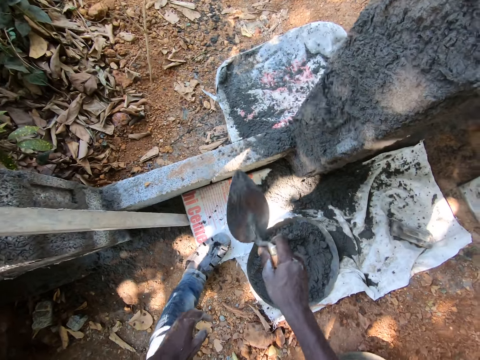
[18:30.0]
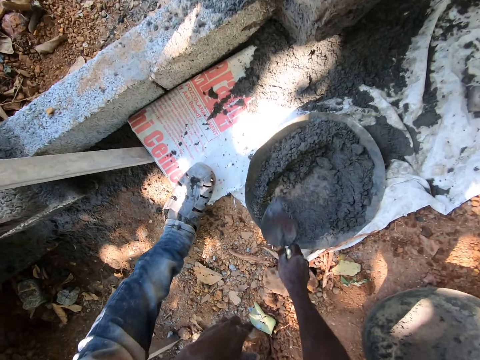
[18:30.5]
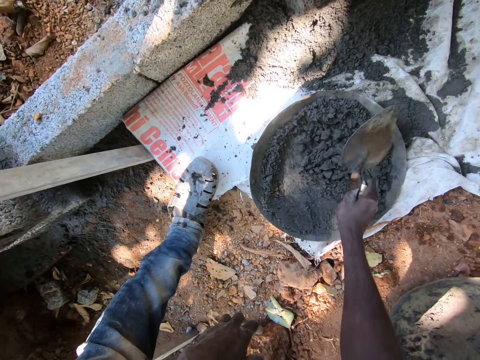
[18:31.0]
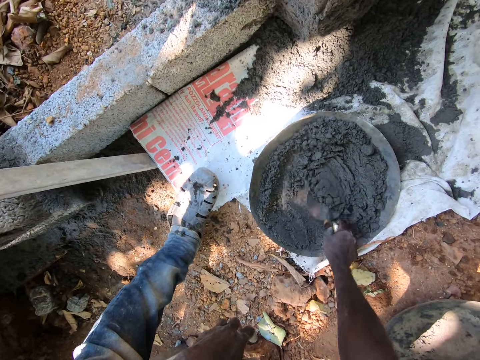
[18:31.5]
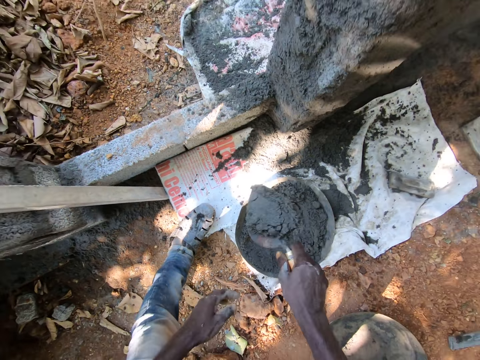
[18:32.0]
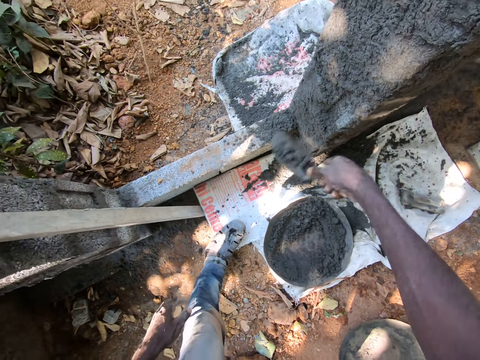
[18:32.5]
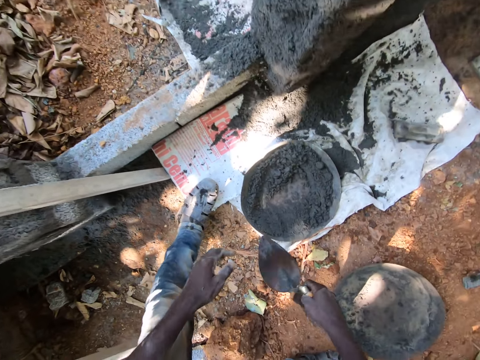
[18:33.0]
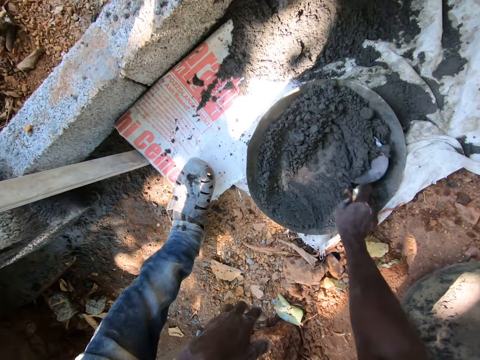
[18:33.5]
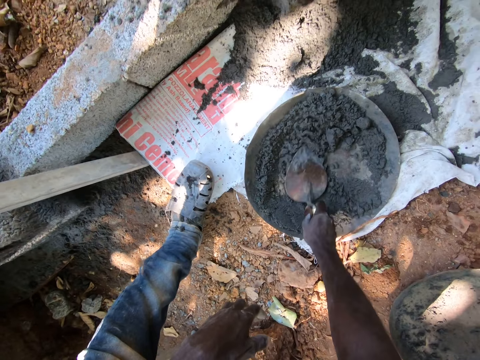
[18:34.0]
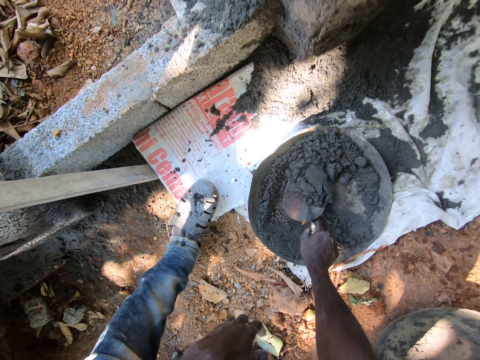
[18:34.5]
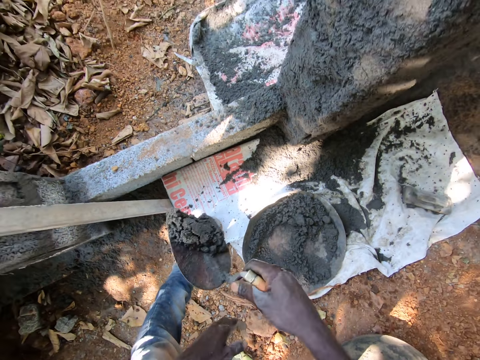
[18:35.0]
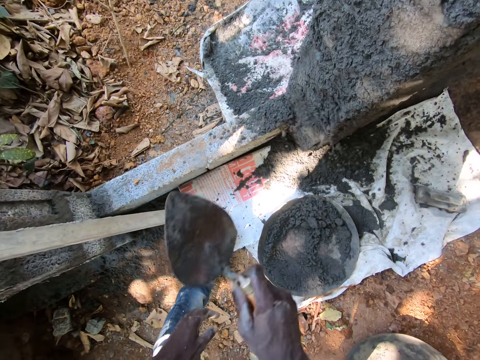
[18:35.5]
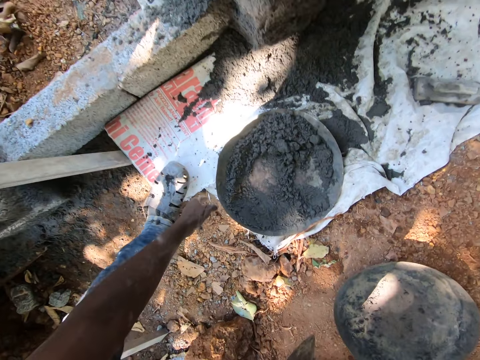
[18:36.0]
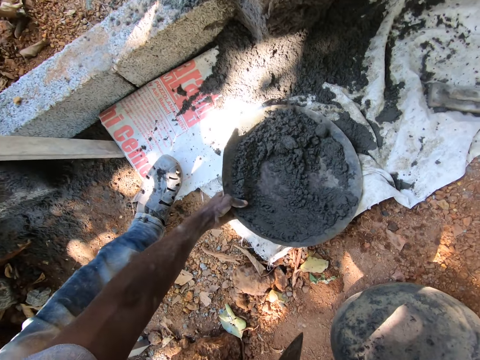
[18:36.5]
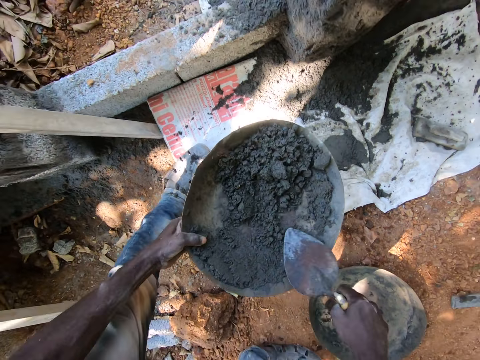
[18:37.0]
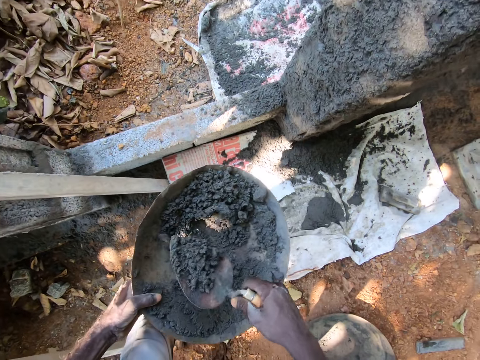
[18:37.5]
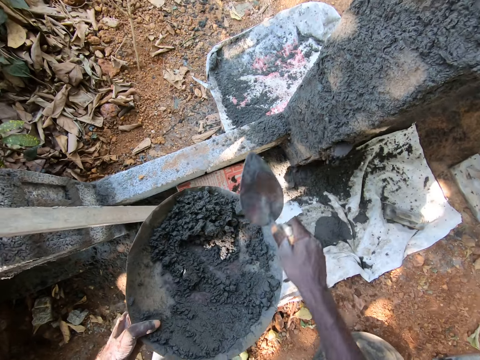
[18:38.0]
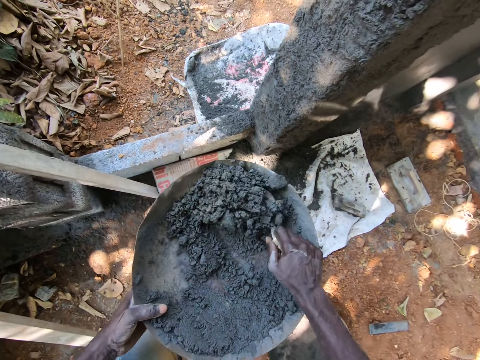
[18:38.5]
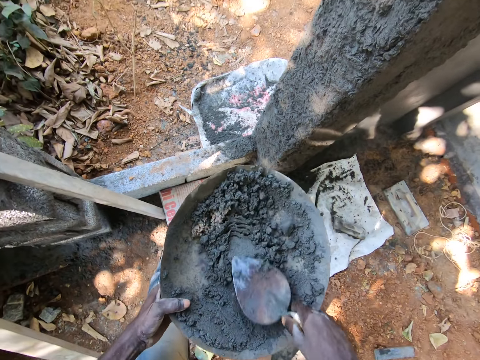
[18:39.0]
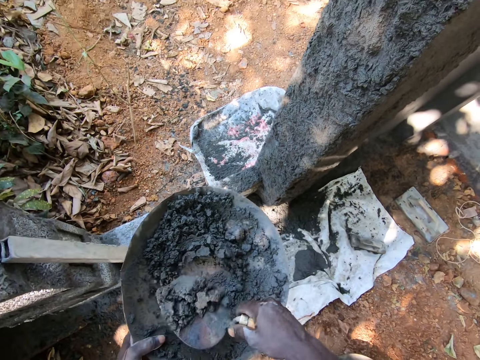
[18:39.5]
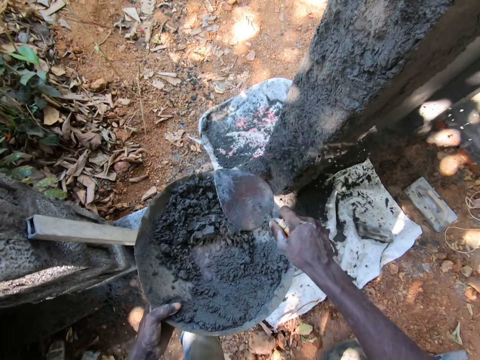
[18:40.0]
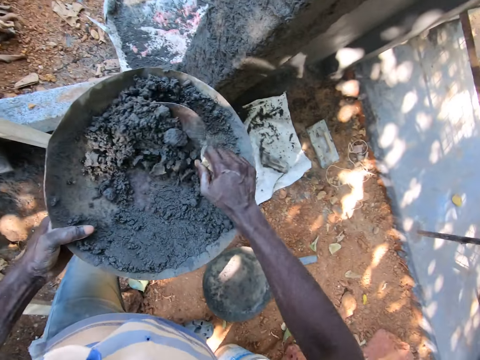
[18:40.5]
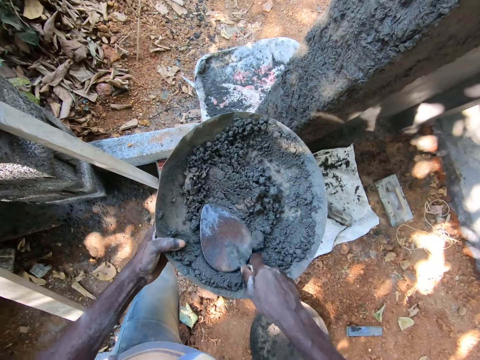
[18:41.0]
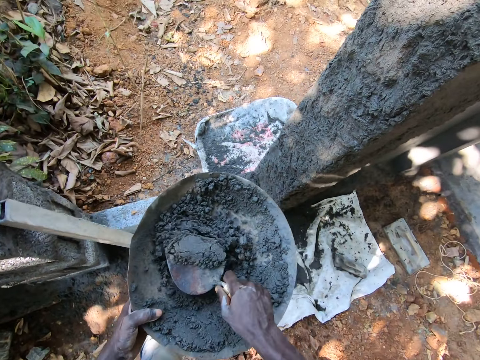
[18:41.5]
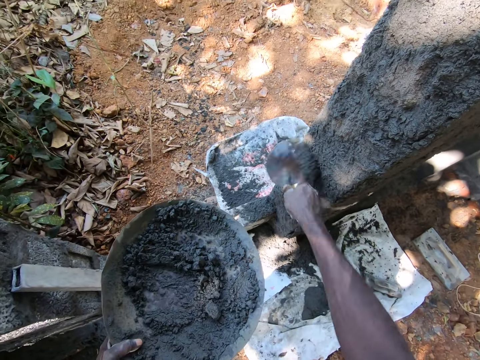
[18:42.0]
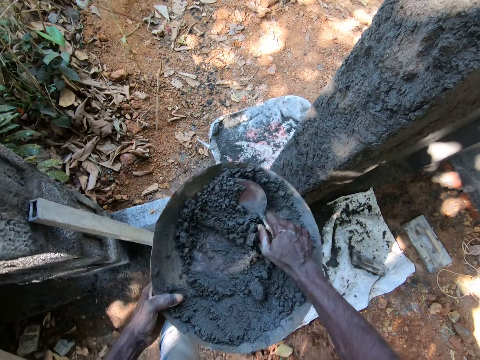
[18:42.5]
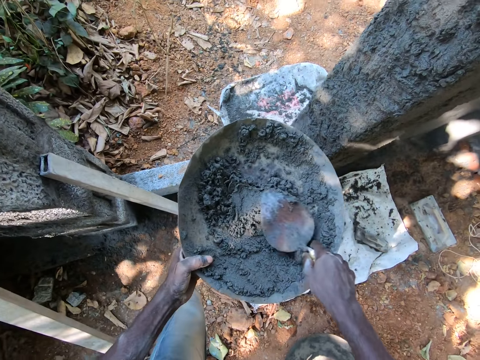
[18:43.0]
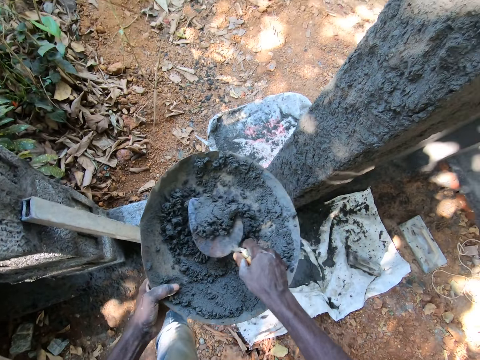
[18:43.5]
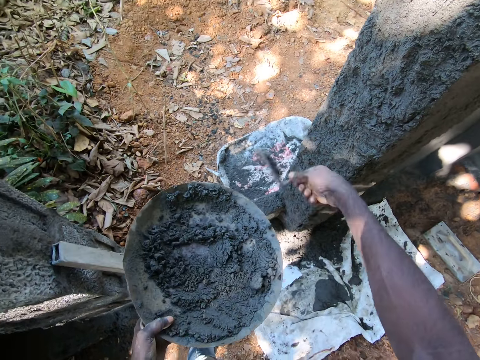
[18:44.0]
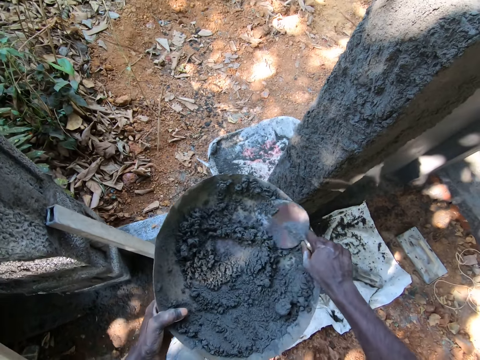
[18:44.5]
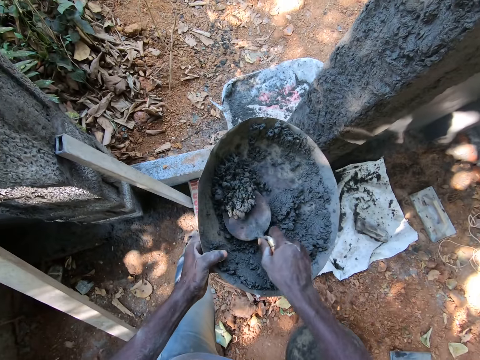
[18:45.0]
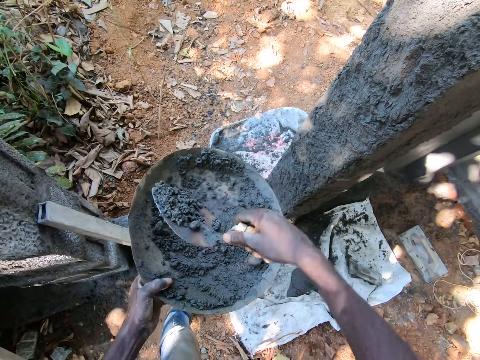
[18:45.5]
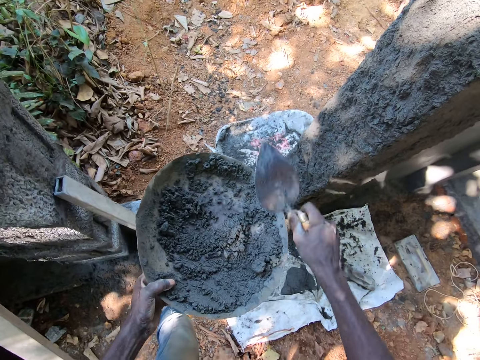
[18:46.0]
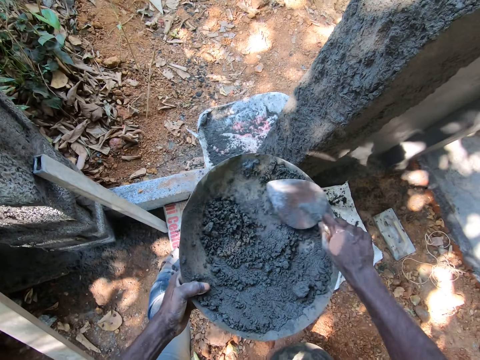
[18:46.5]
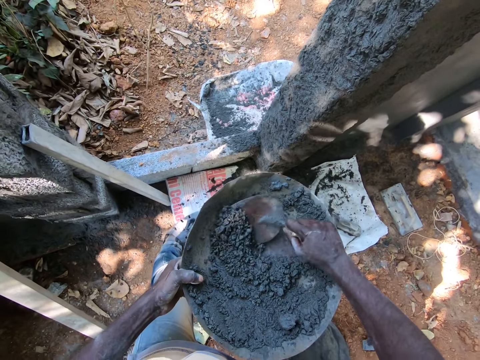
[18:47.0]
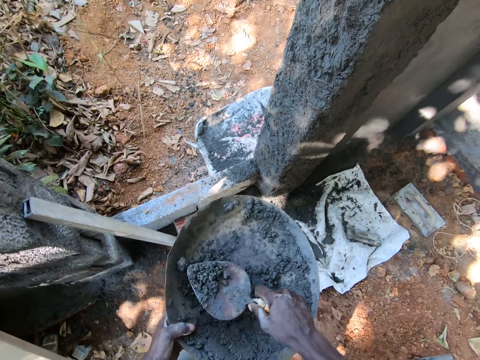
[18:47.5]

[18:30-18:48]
The camera wearer plasters the wall with mortar in the trowel in his right hand. He mixes the mortar in the pan with the trowel in his right hand. He scoops the mortar from the pan with the trowel in his right hand. He plasters the wall with the mortar in the trowel in his right hand. He mixes the mortar in the pan with the trowel in his right hand. He scoops the mortar from the pan with the trowel in his right hand. He plasters the wall with the mortar in the trowel in his right hand. He carries the pan from the ground with his left hand. He scoops the mortar from the pan with the trowel in his right hand. He plasters the wall with the mortar in the trowel in his right hand. He mixes the mortar in the pan with the trowel in his right hand. He scoops the mortar from the pan with the trowel in his right hand. He plasters the wall with the mortar in the trowel in his right hand. He mixes the mortar in the pan with the trowel in his right hand. He scoops the mortar from the pan with the trowel in his right hand. He plasters the wall with the mortar in the trowel in his right hand. He mixes the mortar in the pan with the trowel in his right hand. He scoops the mortar from the pan with the trowel in his right hand. He plasters the wall with the mortar in the trowel in his right hand. He mixes the mortar in the pan with the trowel in his right hand. He scoops the mortar from the pan with the trowel in his right hand. He plasters the wall with the mortar in the trowel in his right hand. He scrapes the mortar in the pan with the trowel in his right hand. He scoops the mortar from the pan with the trowel in his right hand.

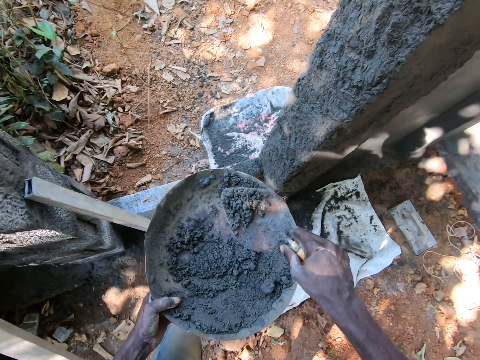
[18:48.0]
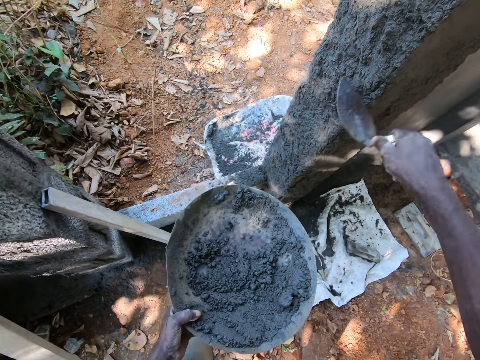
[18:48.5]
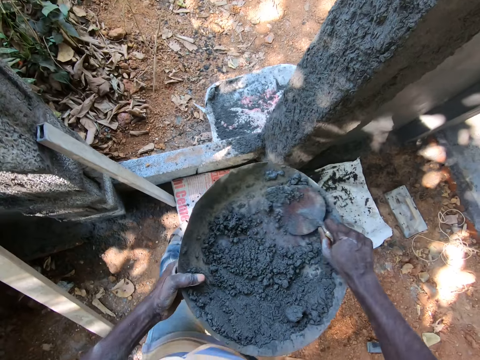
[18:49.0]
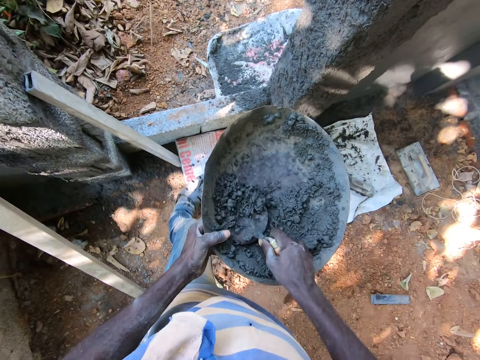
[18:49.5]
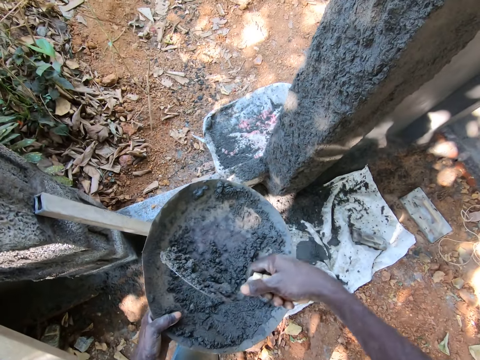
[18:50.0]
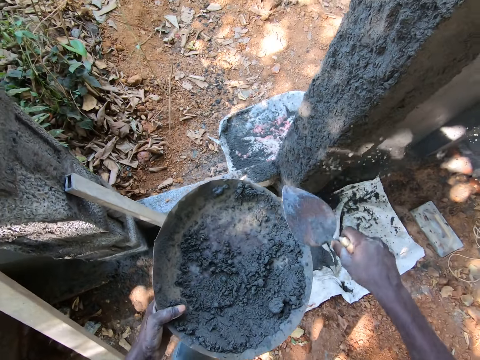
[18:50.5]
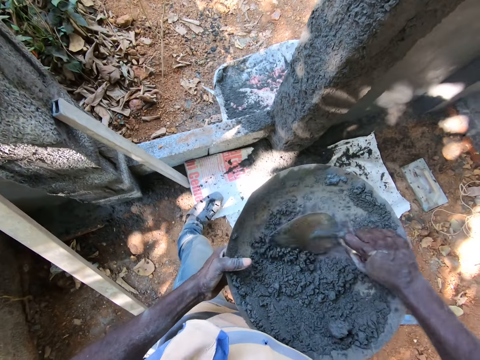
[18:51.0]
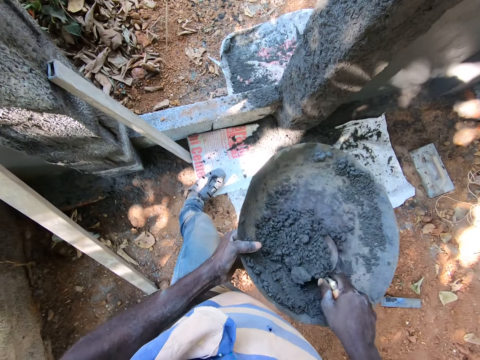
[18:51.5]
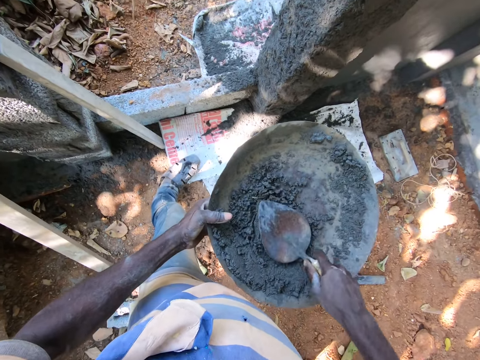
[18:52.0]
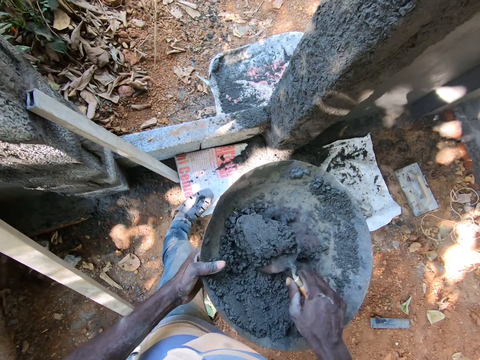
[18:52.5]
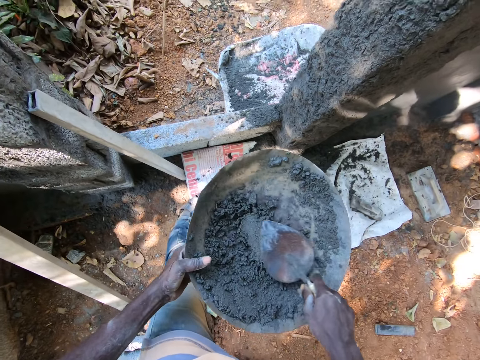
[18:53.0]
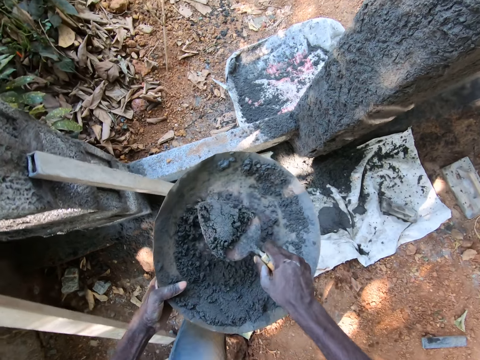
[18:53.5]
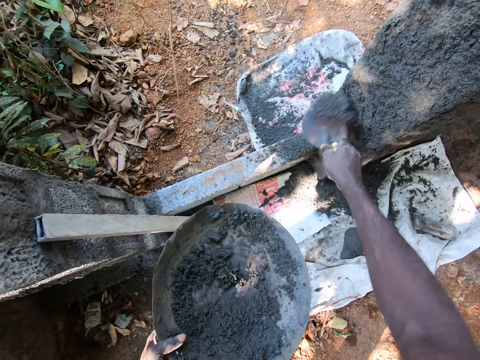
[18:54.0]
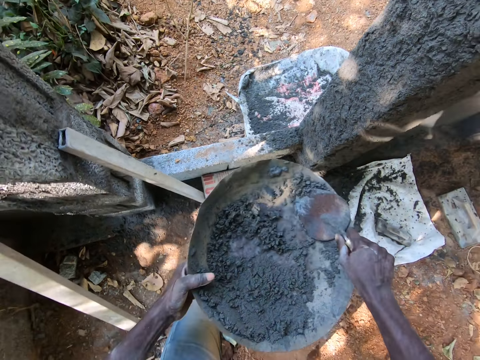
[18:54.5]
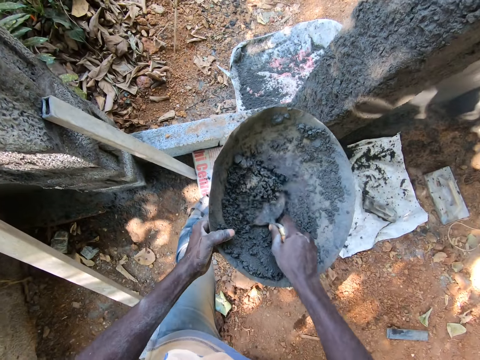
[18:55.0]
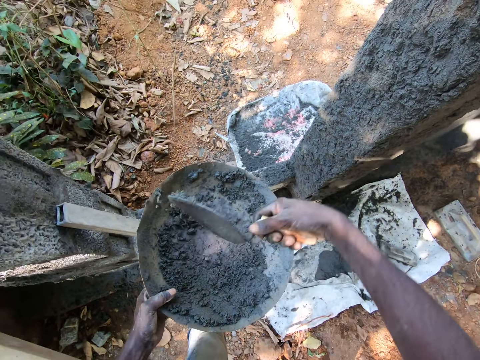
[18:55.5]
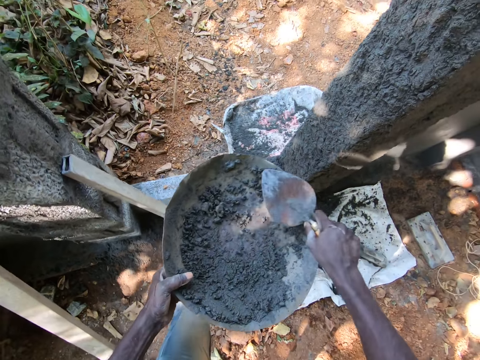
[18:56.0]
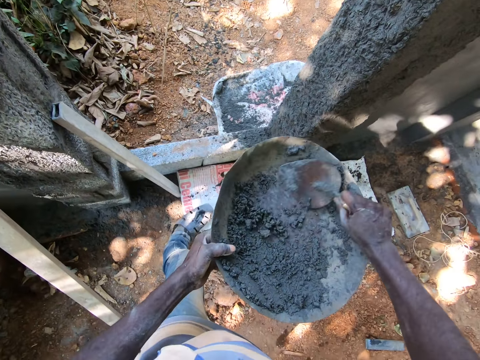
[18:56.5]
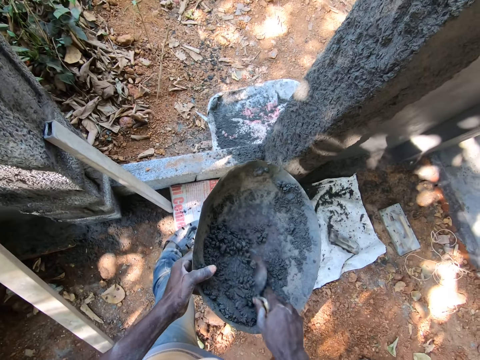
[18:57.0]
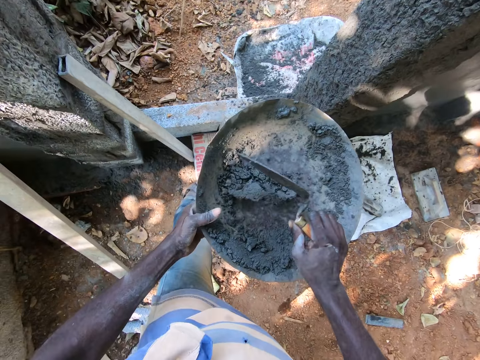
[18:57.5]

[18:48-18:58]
The camera wearer plasters the wall with mortar in the trowel in his right hand. He scrapes the mortar in the pan with the trowel in his right hand. He scoops the mortar from the pan with the trowel in his right hand. He plasters the wall with the mortar in the trowel in his right hand. He mixes the mortar in the pan with the trowel in his right hand. He scoops the mortar from the pan with the trowel in his right hand. He plasters the wall with the mortar in the trowel in his right hand. He scoops the mortar from the pan with the trowel in his right hand. He plasters the wall with the mortar in the trowel in his right hand. He mixes the mortar in the pan with the trowel in his right hand.
